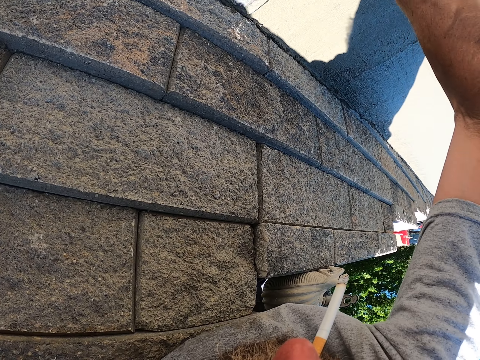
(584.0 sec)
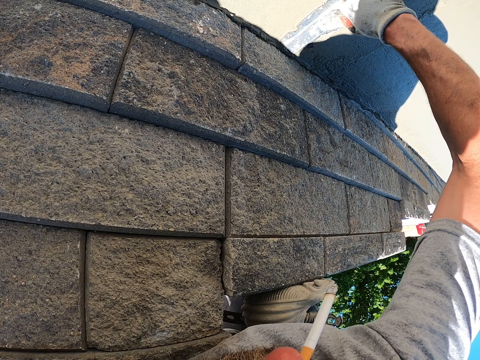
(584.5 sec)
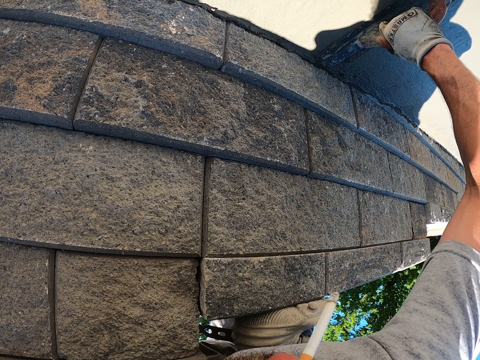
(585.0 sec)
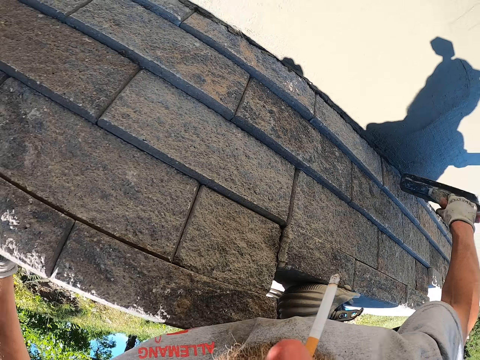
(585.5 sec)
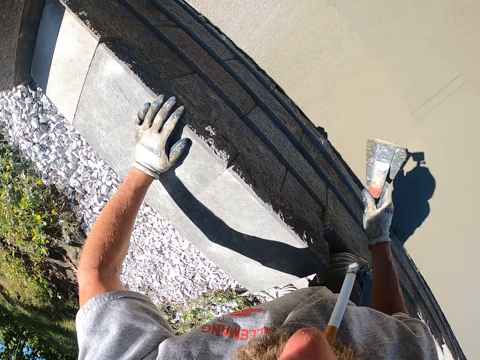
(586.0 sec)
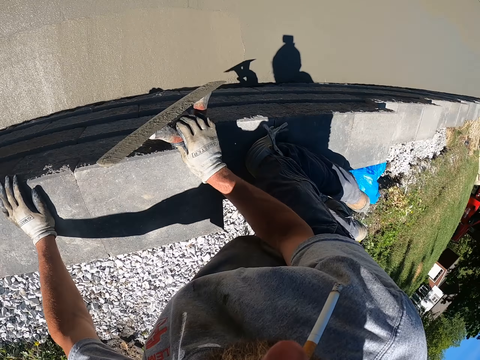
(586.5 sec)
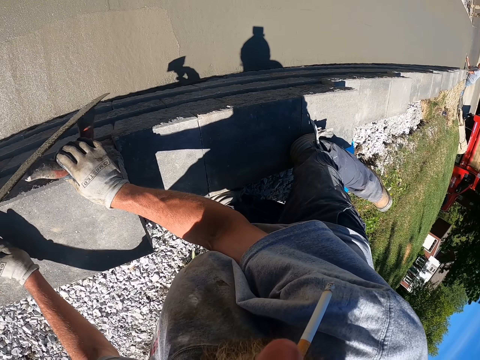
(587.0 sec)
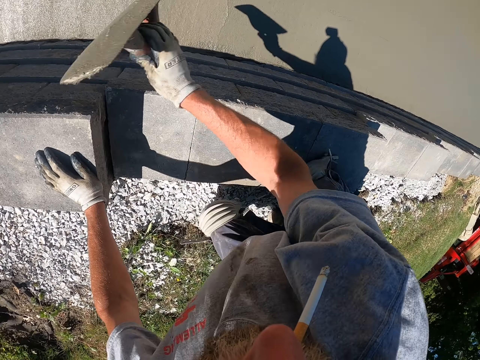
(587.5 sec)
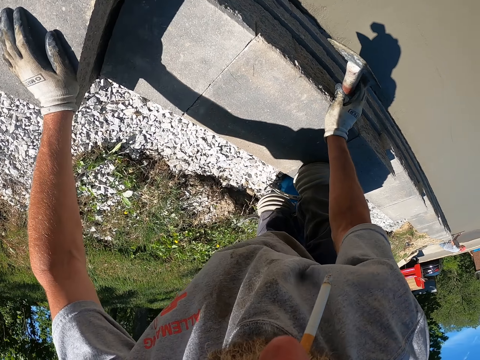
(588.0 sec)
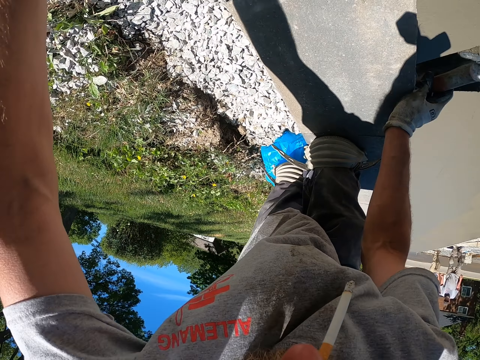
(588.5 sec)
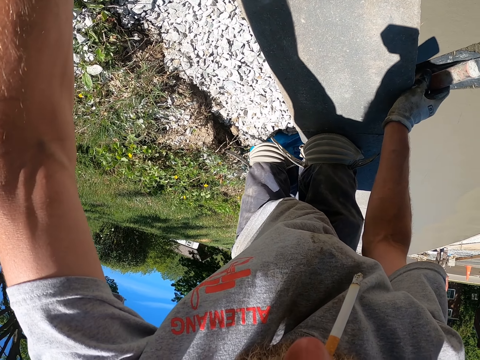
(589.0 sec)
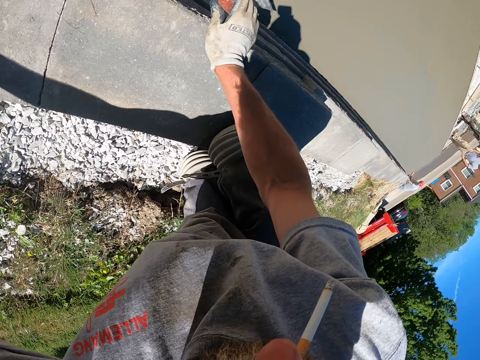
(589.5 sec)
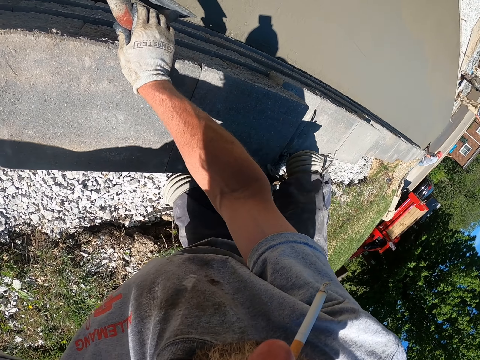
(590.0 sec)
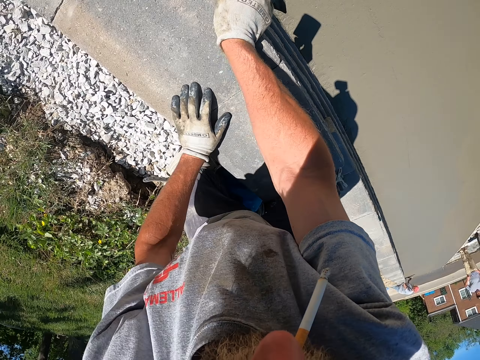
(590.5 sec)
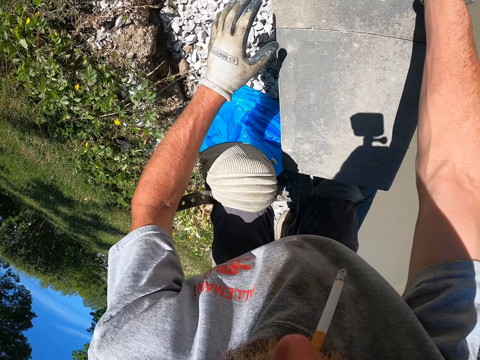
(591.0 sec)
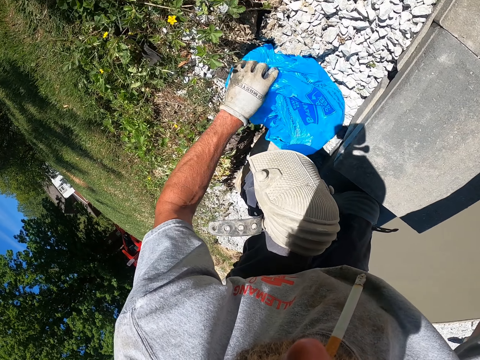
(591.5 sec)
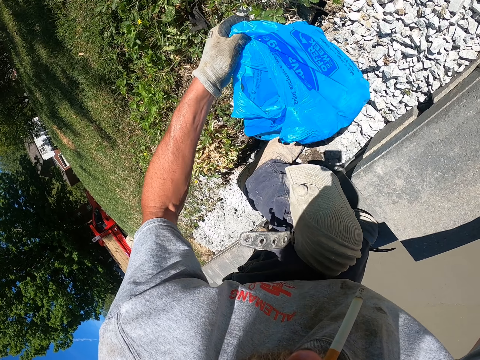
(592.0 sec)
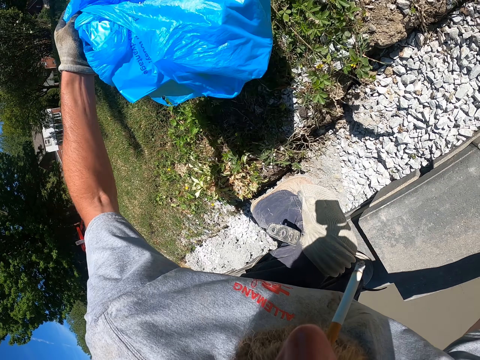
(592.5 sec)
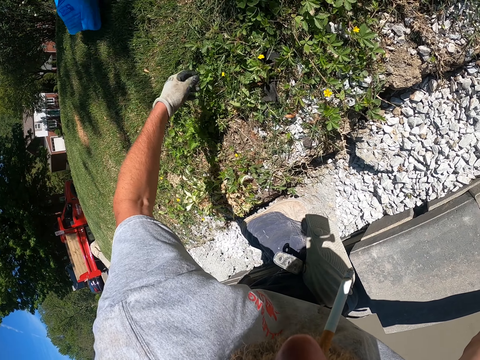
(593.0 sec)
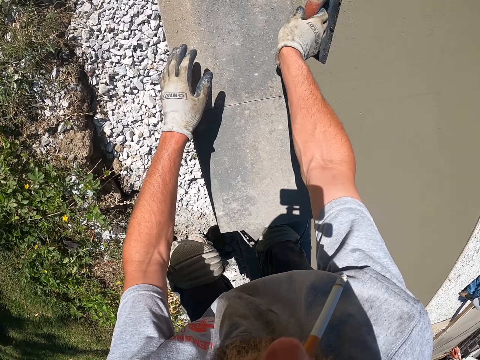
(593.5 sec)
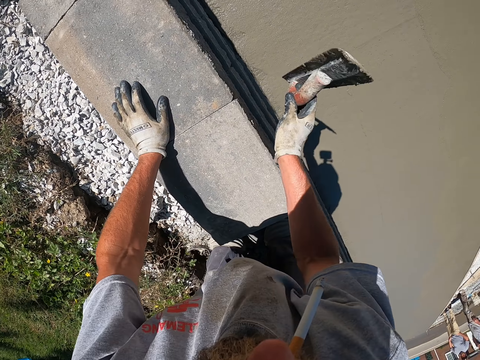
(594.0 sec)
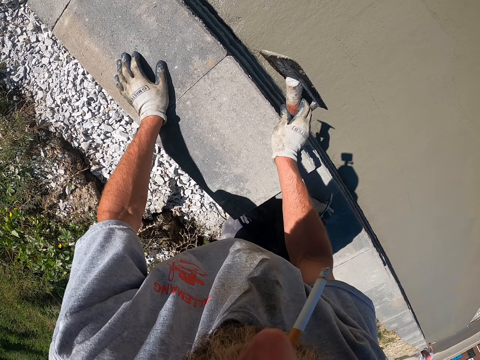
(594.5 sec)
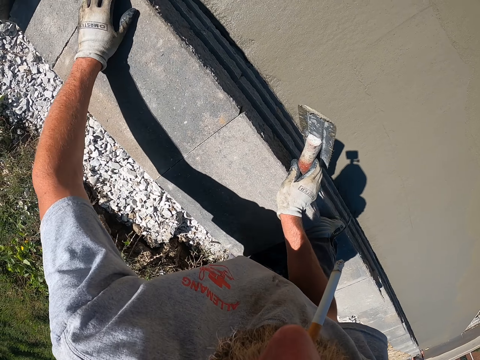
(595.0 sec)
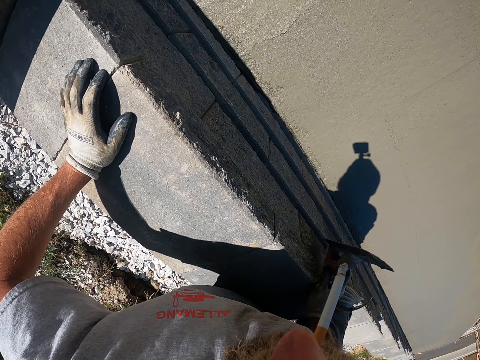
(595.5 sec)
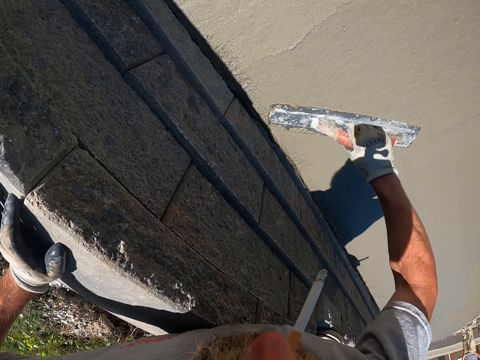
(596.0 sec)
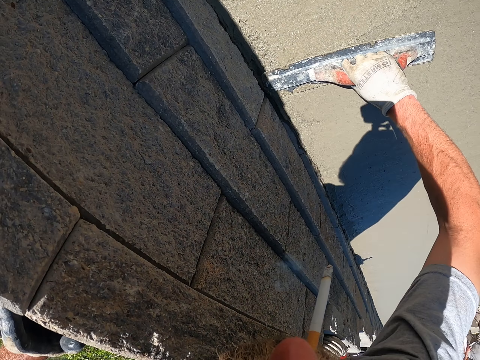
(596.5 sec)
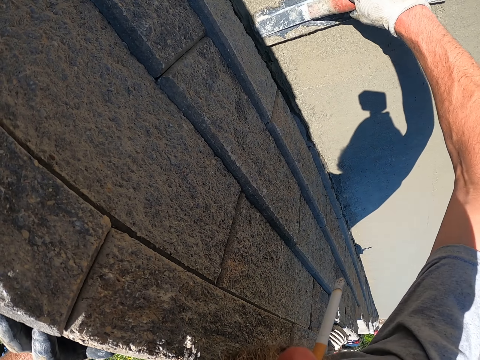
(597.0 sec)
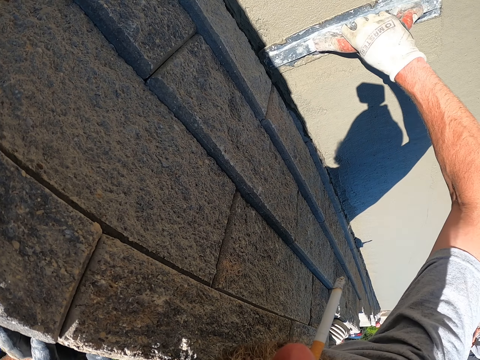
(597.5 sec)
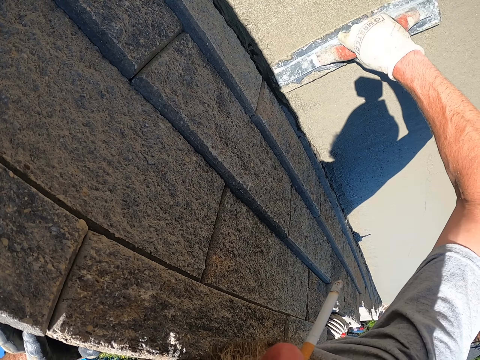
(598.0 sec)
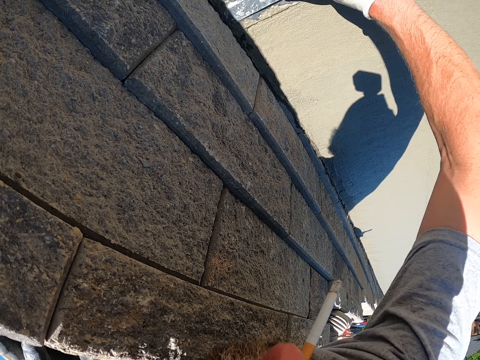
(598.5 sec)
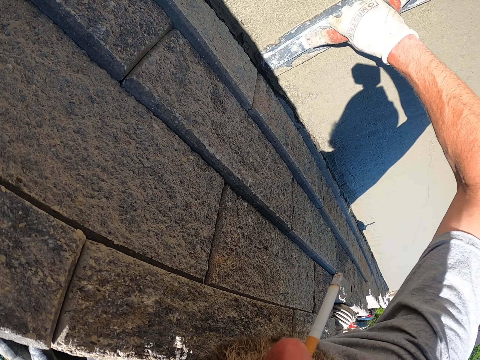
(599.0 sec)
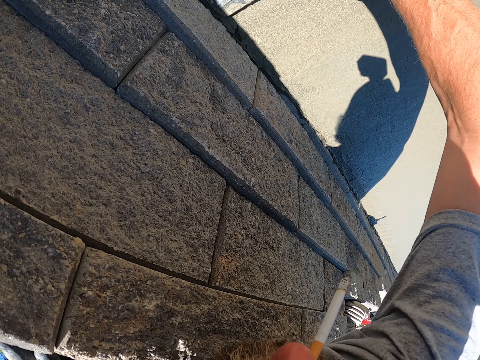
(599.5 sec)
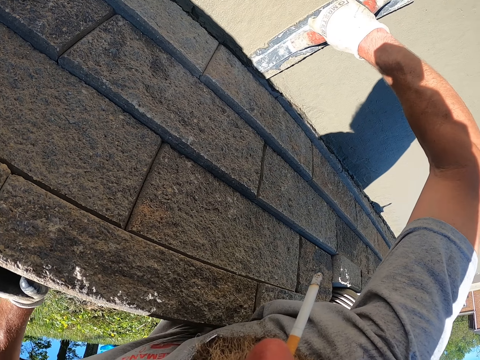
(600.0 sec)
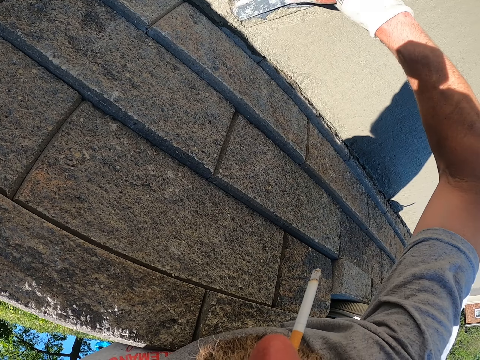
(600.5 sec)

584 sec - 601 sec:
The camera wearer comes down from the stairs. They take a poly bag. They throw aside the poly bag. They climb down the building. They plaster the wall.

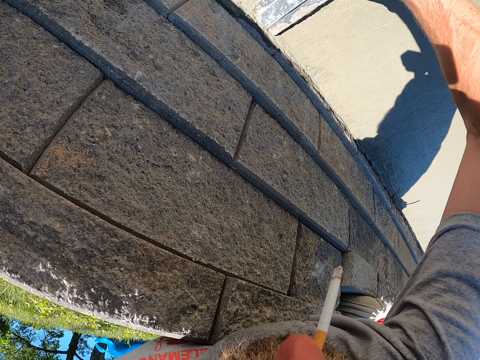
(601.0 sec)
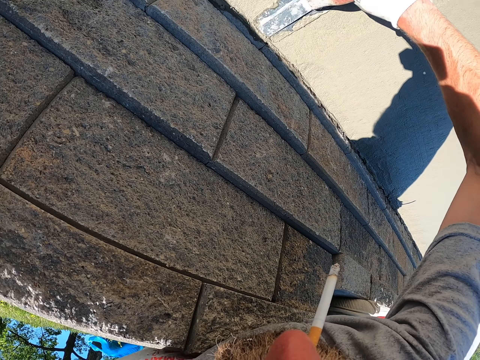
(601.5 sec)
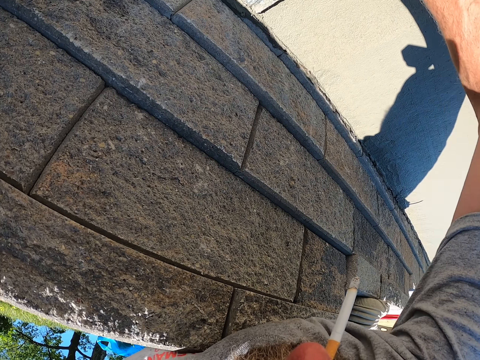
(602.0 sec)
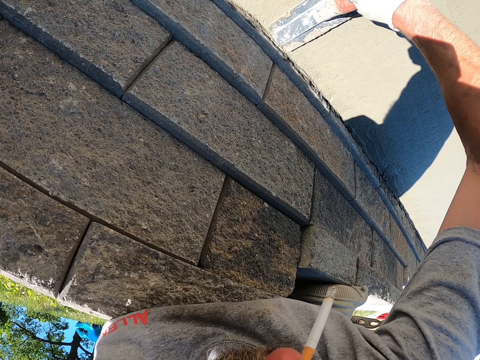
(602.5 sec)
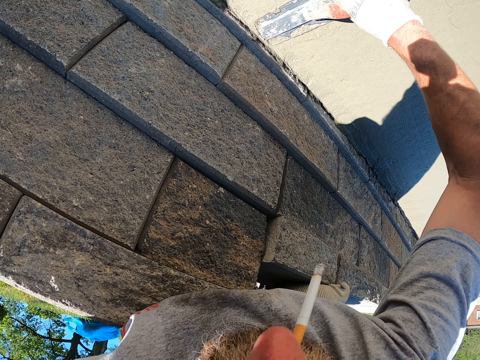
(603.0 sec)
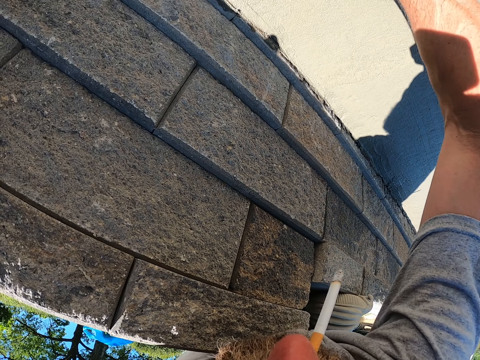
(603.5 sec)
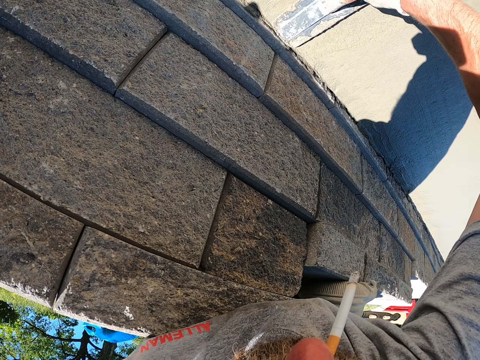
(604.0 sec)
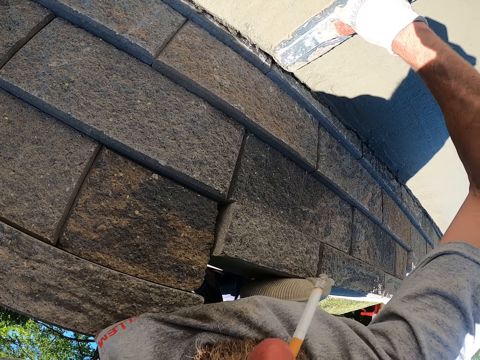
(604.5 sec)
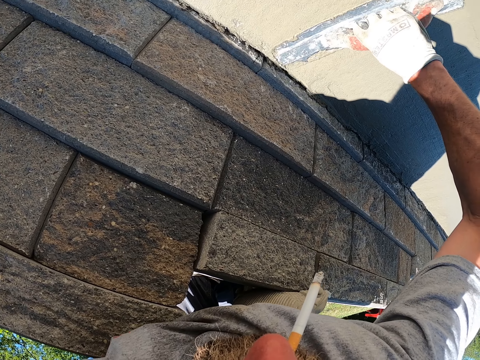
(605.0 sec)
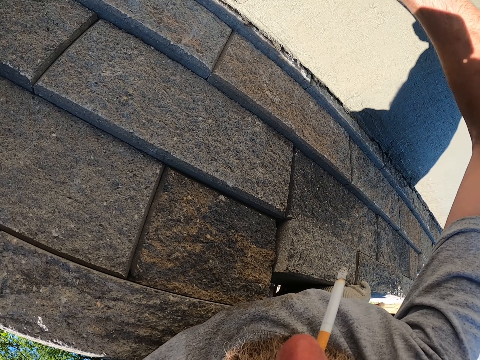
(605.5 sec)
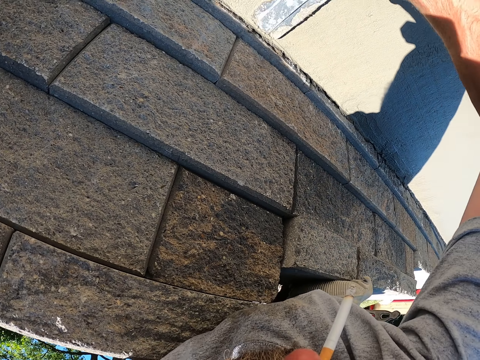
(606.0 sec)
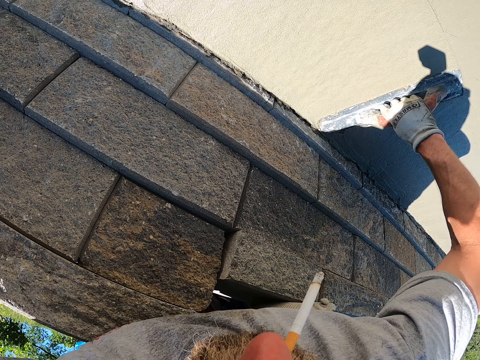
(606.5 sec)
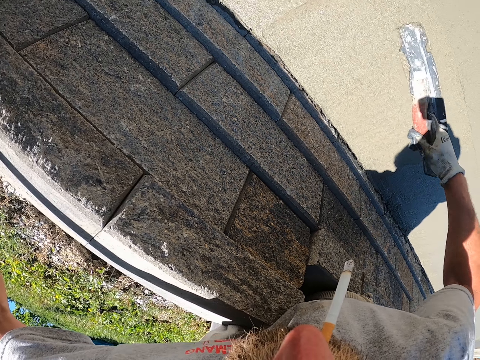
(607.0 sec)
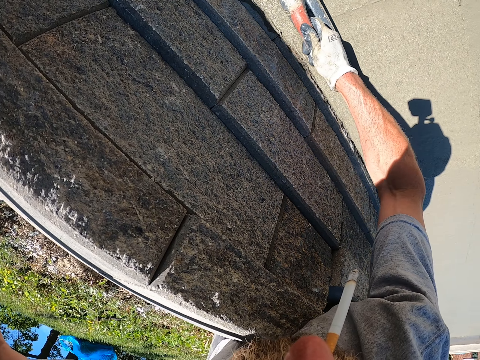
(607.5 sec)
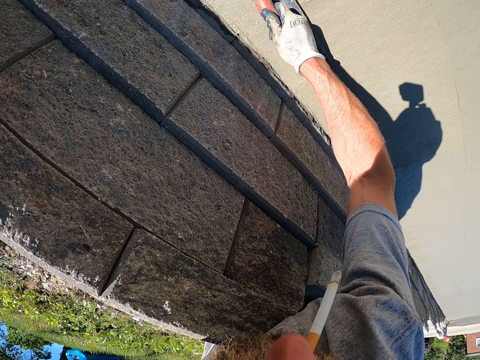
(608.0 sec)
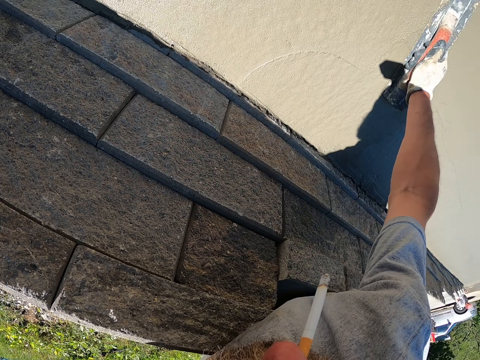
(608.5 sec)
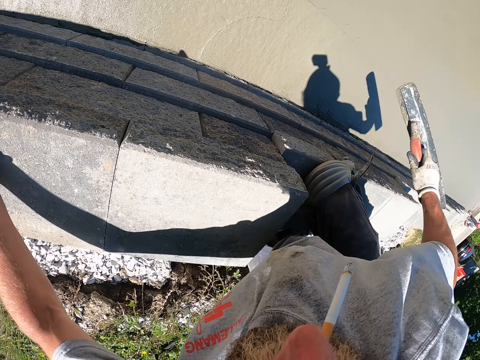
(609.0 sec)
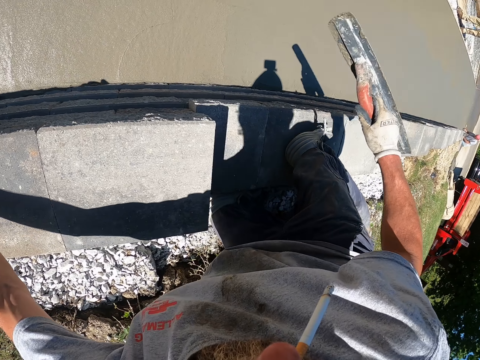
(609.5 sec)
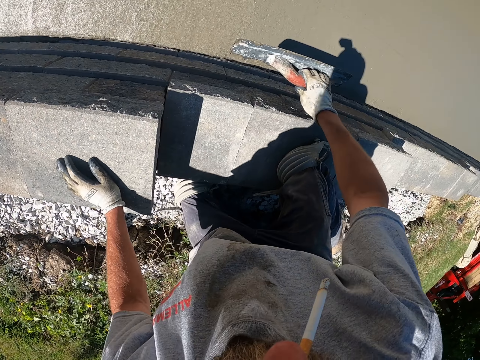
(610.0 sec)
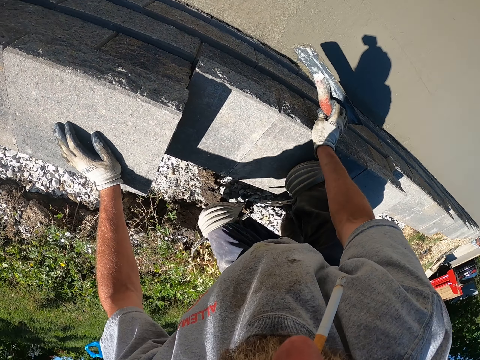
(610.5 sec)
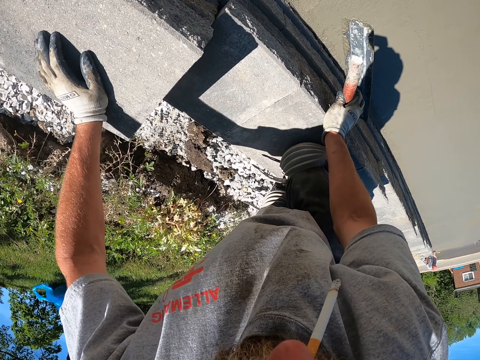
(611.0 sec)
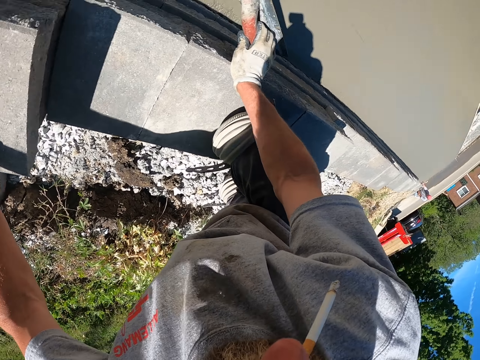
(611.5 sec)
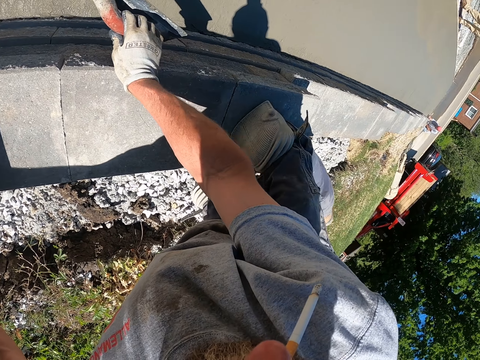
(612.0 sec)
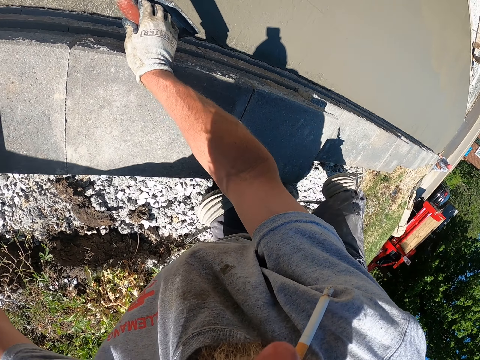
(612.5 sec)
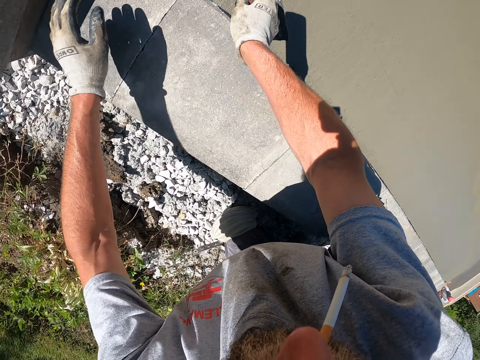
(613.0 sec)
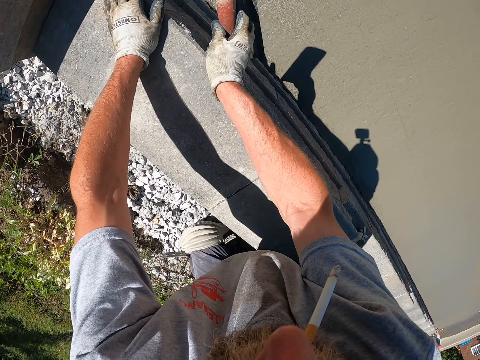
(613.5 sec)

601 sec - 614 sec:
The camera wearer climbs down the building.
